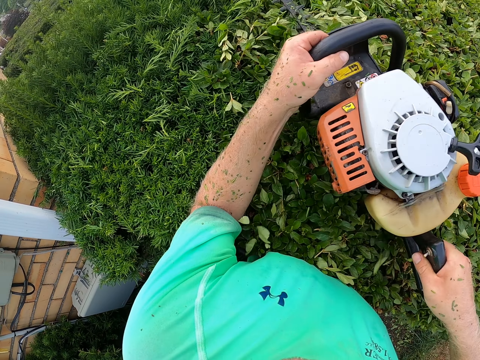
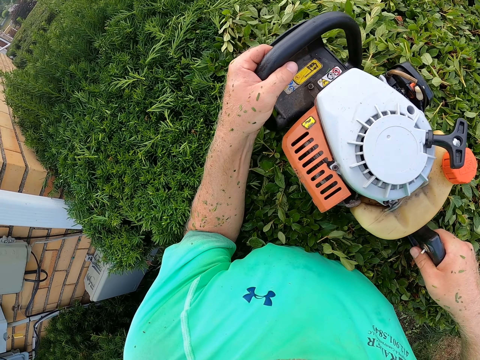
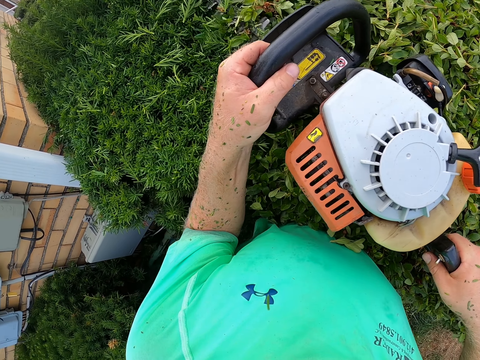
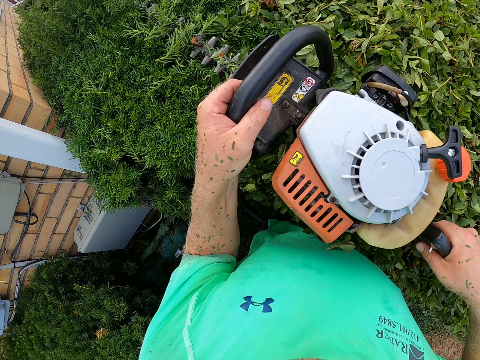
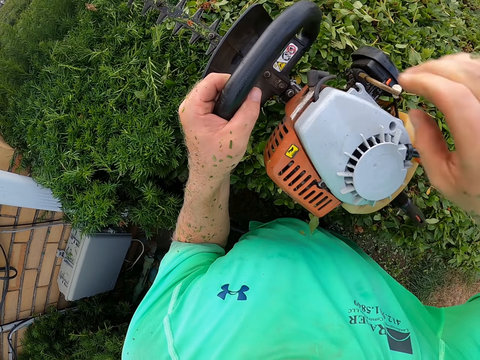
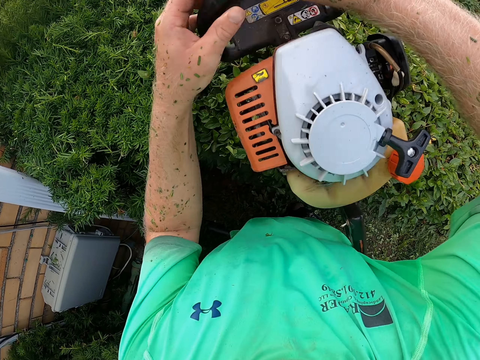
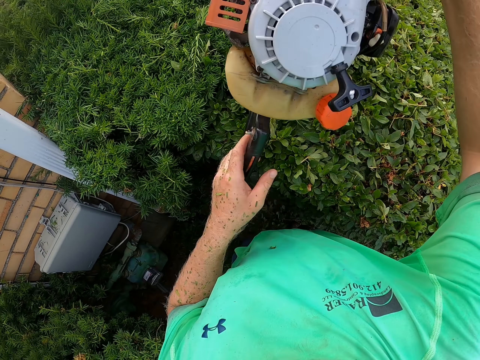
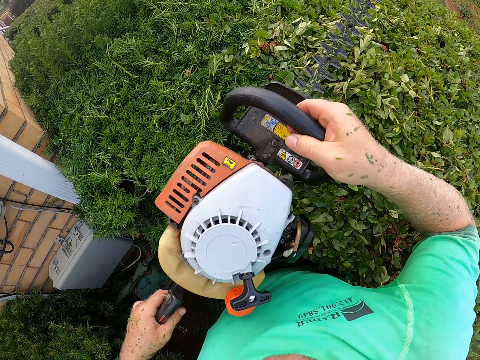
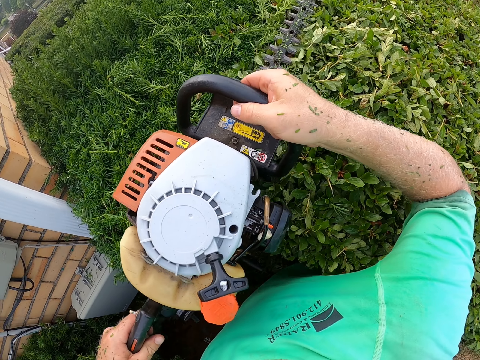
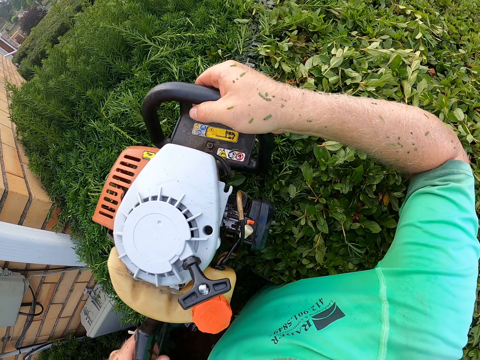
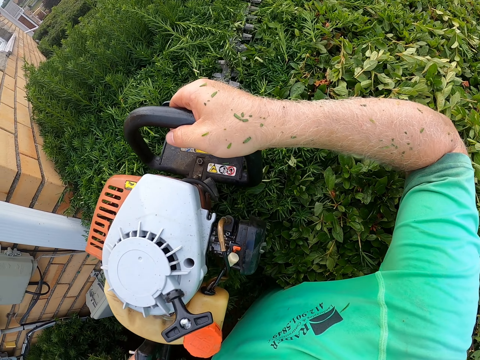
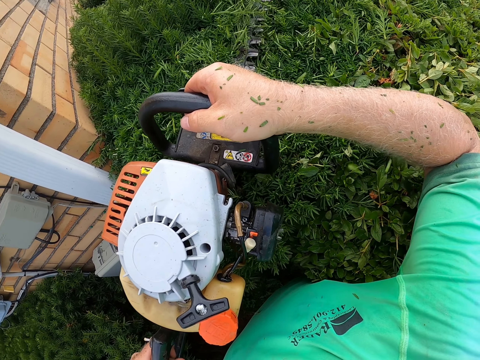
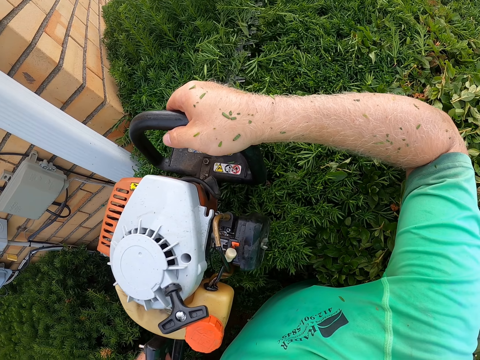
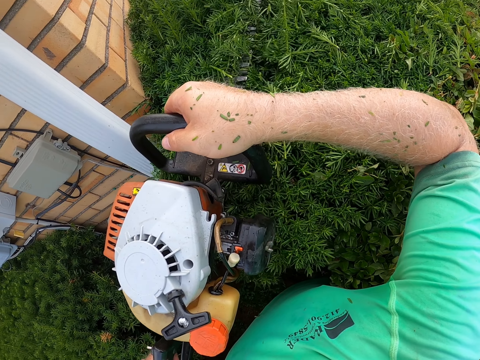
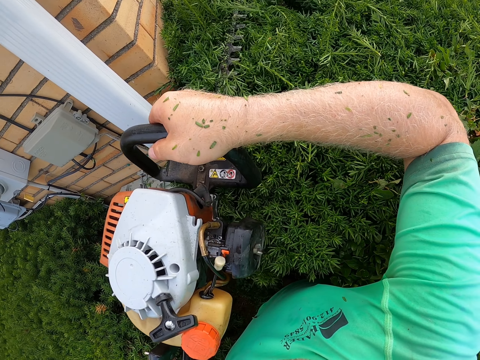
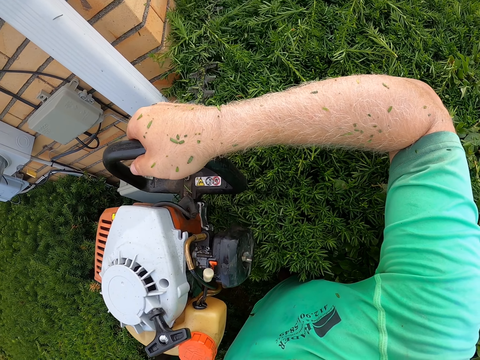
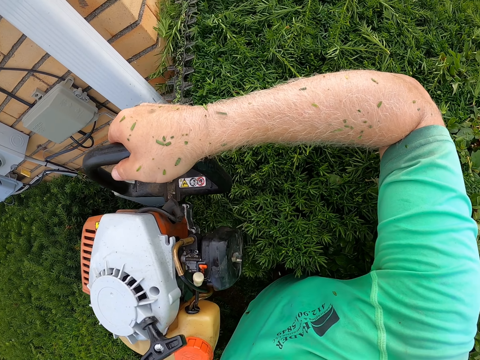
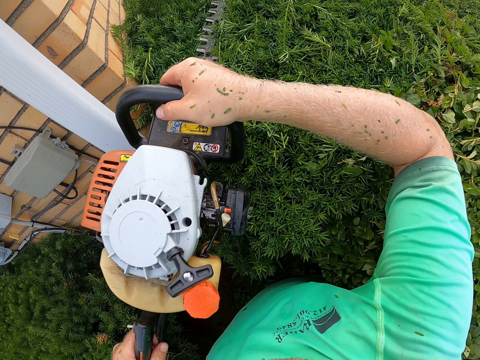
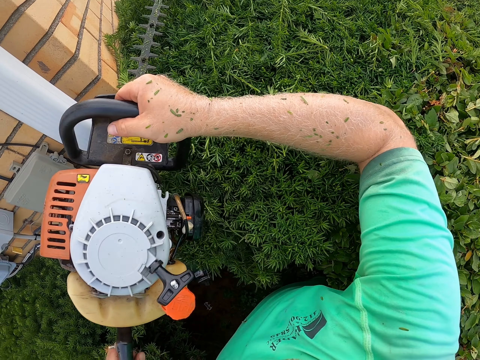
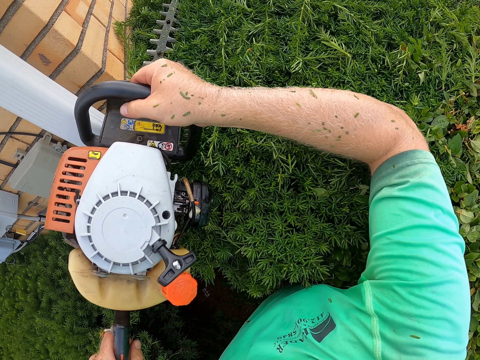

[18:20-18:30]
The camera wearer adjusts the hedge trimmer in both hands. They trim the hedge with the hedge trimmer in both hands.

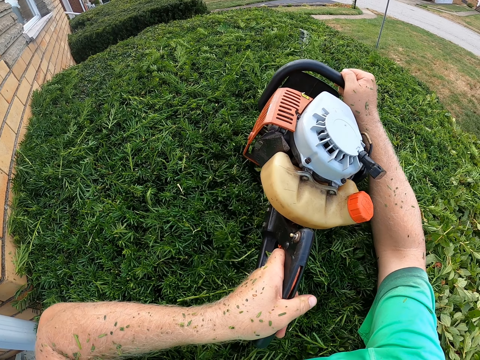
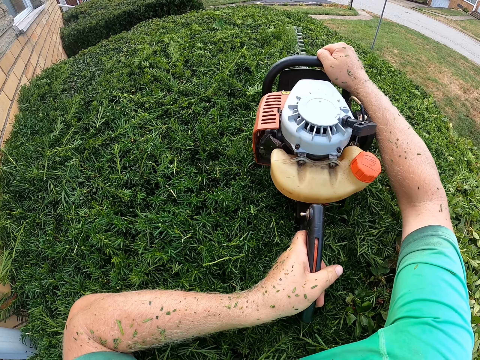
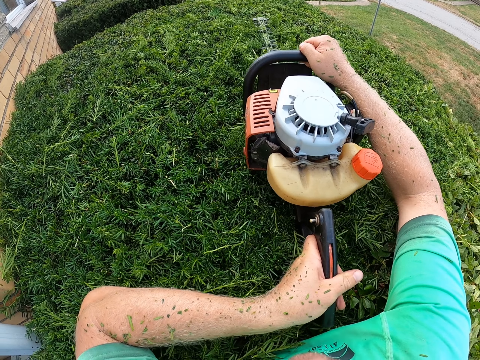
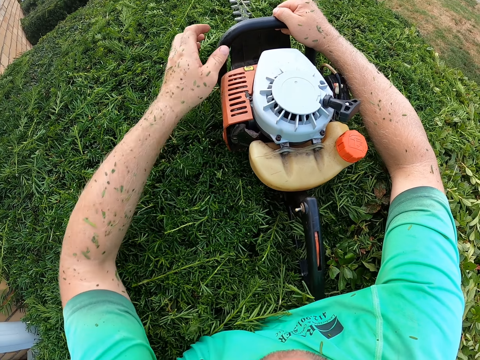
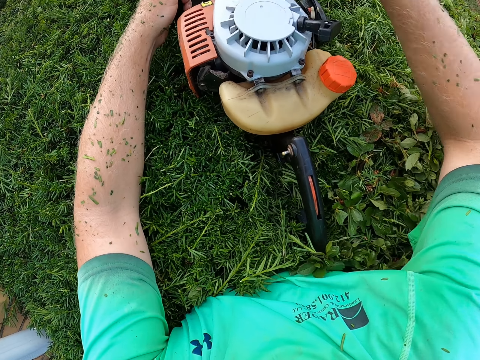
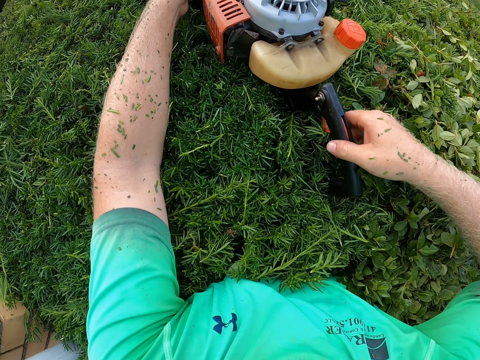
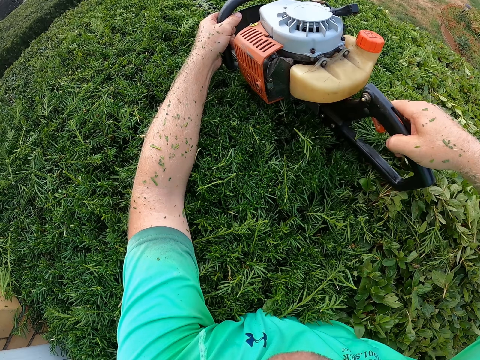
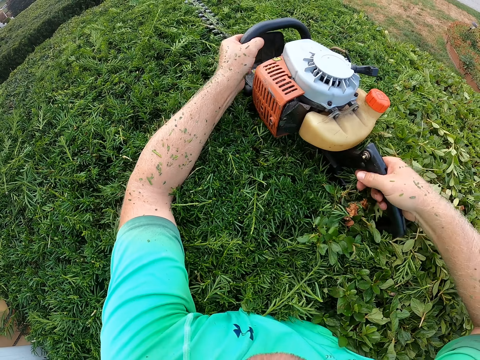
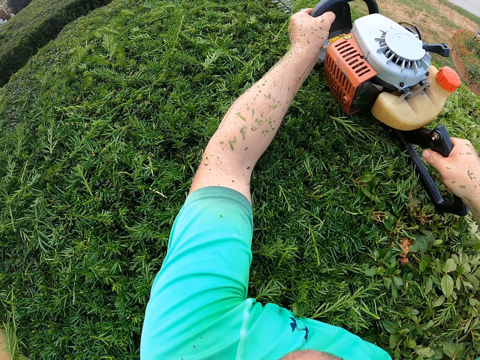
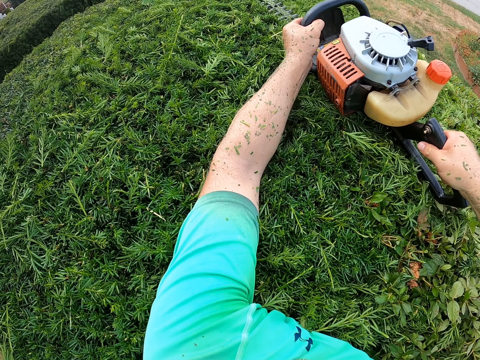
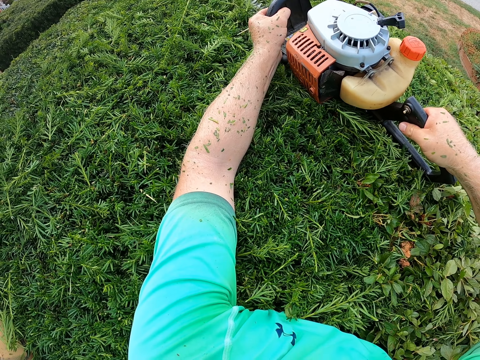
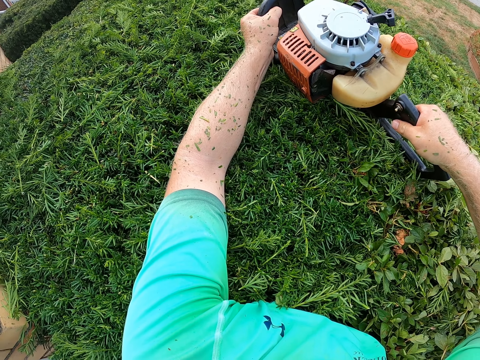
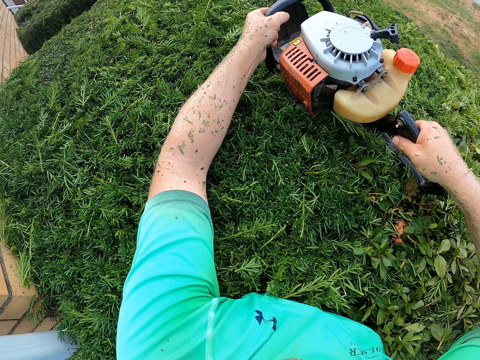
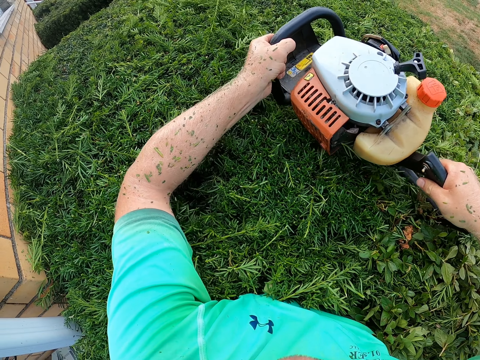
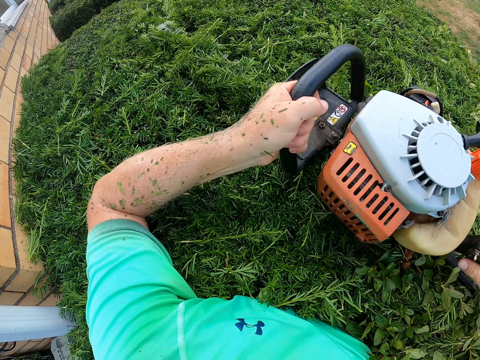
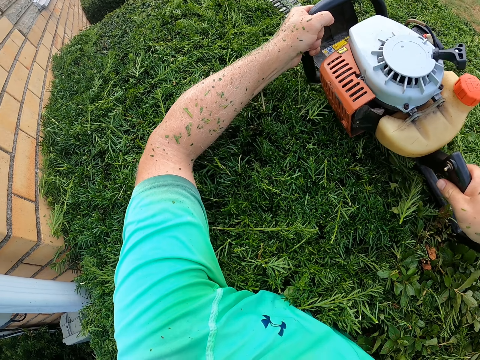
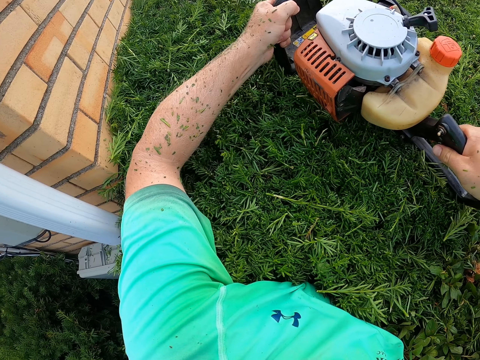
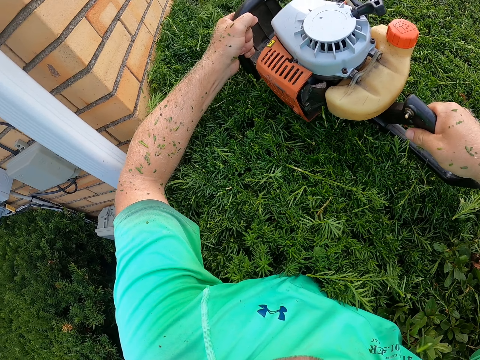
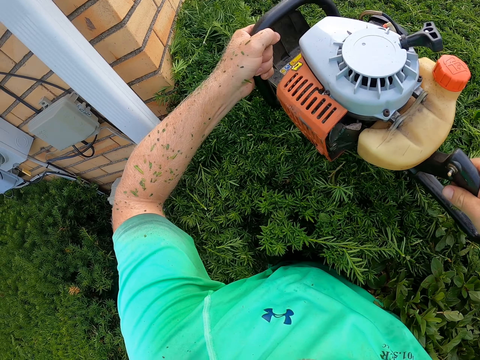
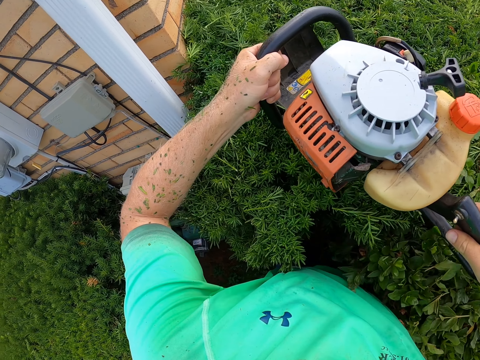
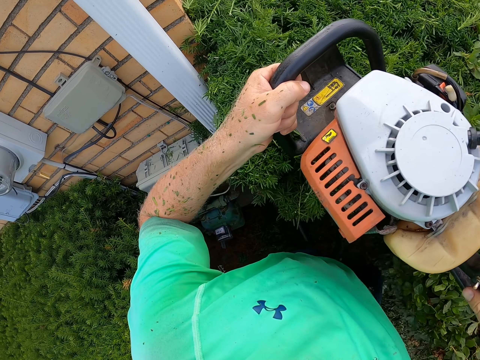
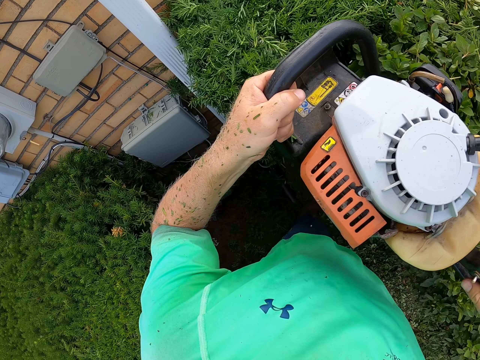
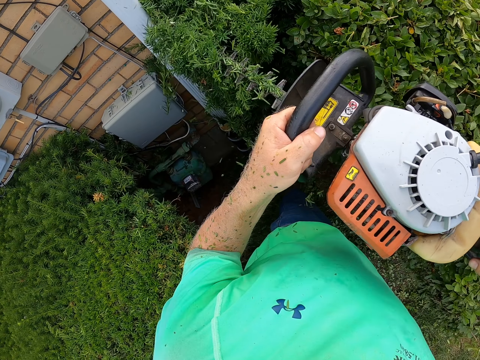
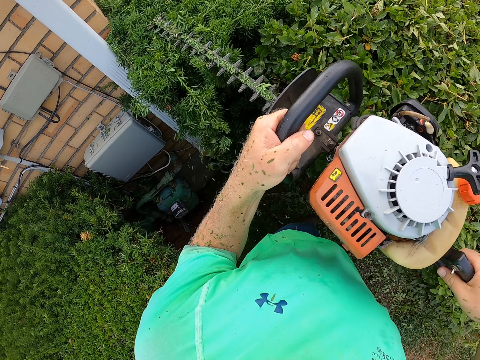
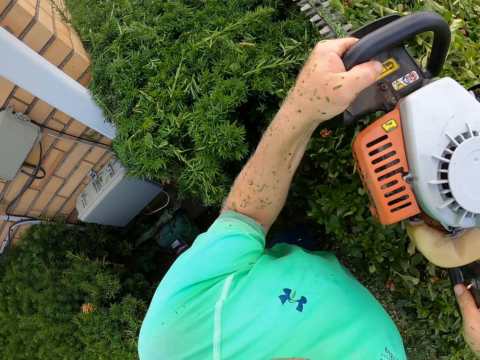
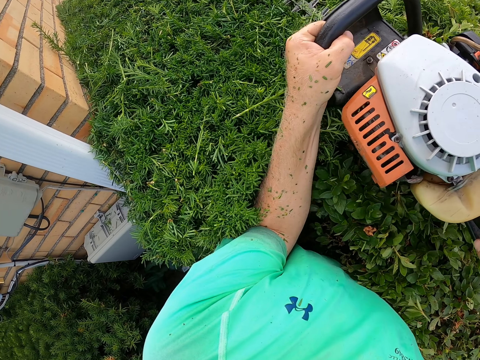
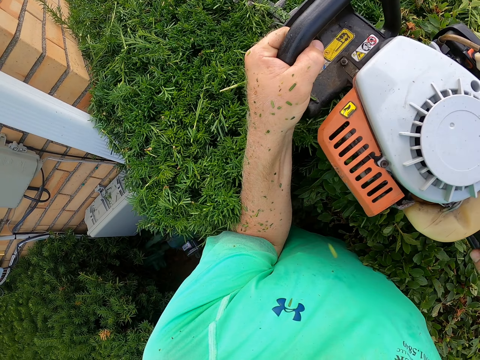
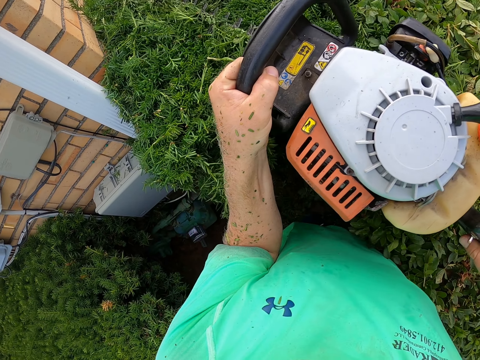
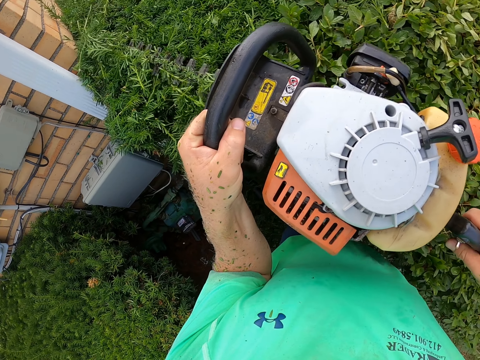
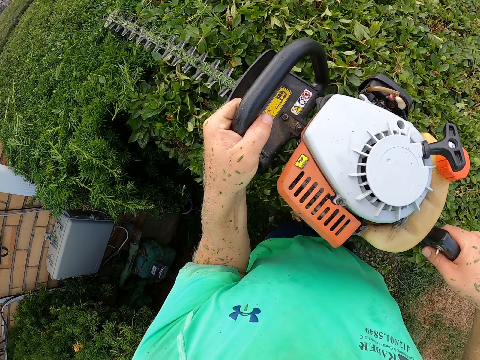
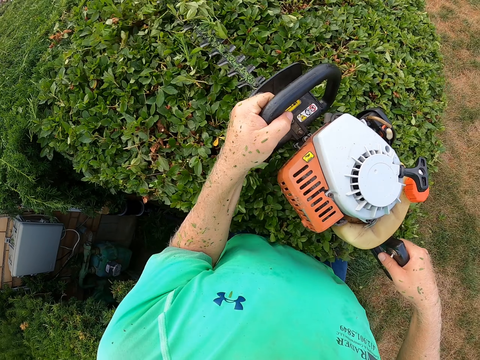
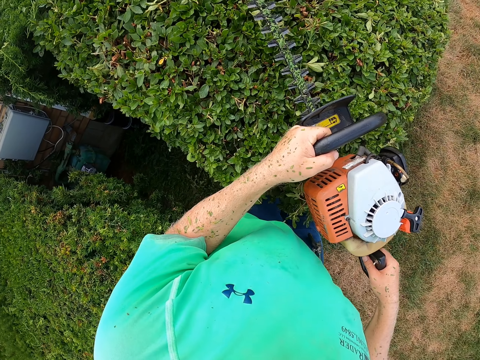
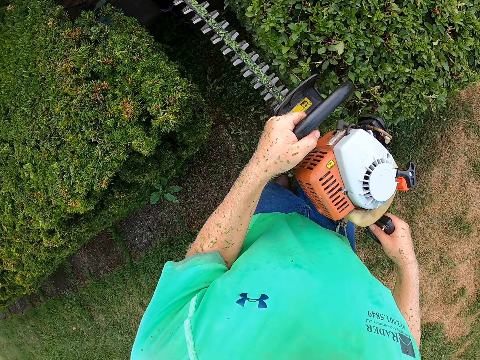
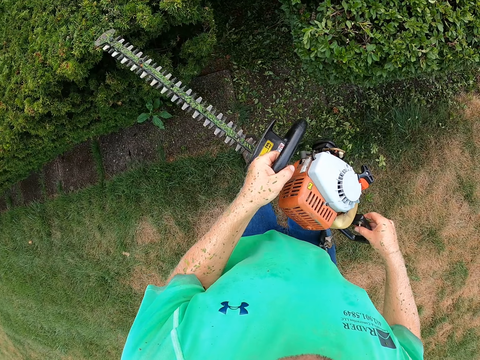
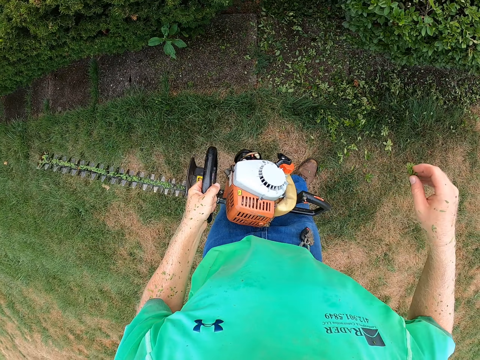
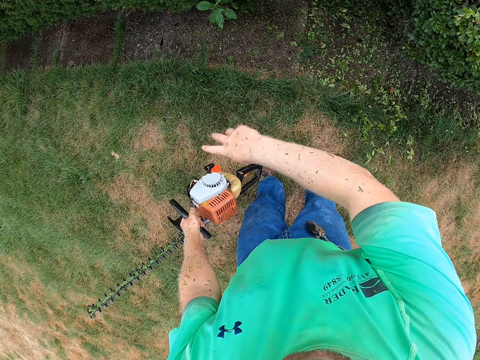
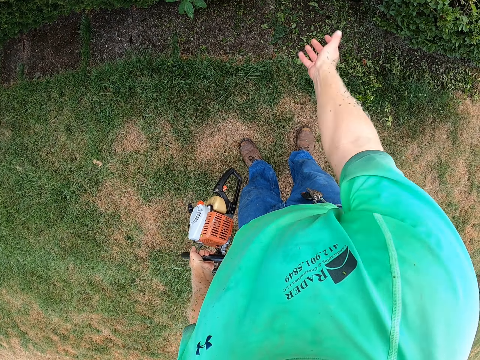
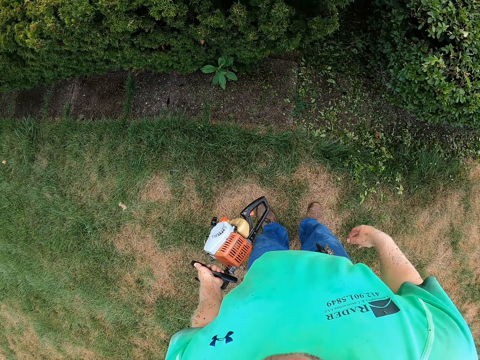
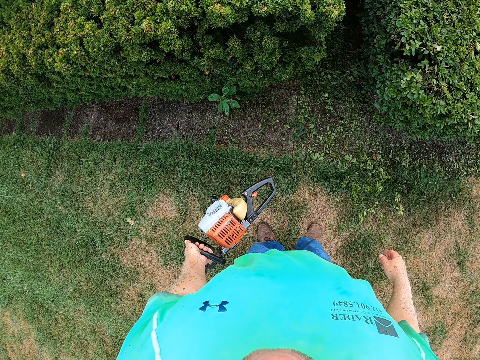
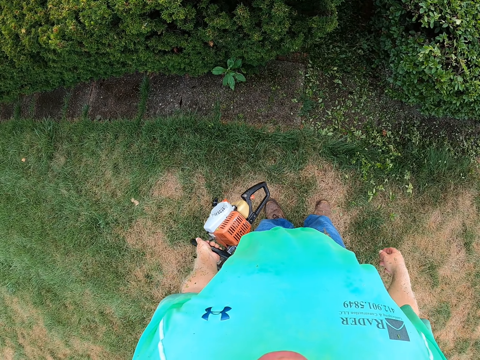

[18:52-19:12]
The camera wearer moves his hands. He adjusts the hedge trimmer in both hands and trims the hedge with the hedge trimmer in both hands. He holds the hedge trimmer in his left hand. He shakes his right hand.
